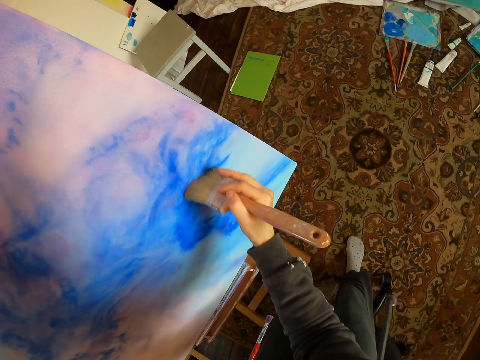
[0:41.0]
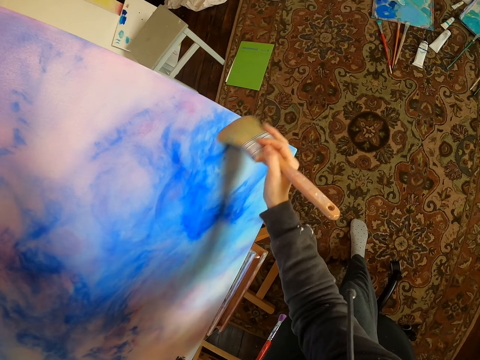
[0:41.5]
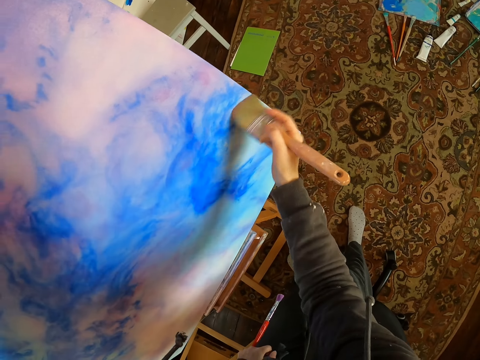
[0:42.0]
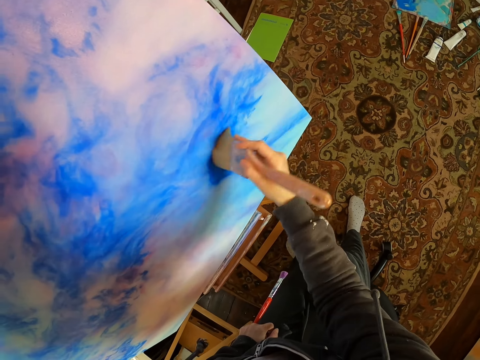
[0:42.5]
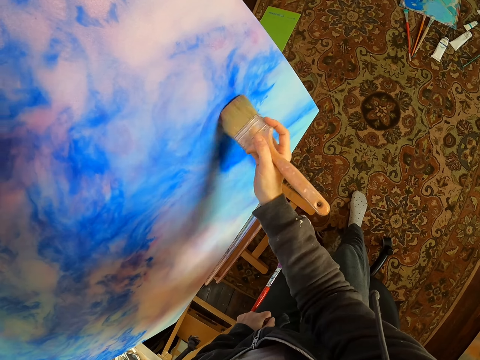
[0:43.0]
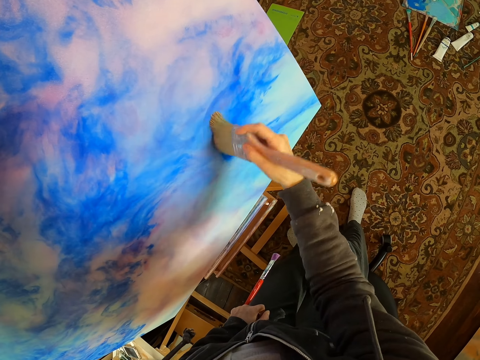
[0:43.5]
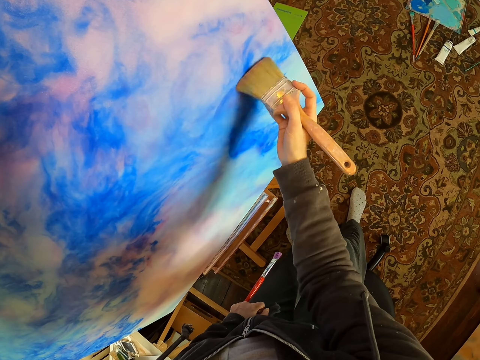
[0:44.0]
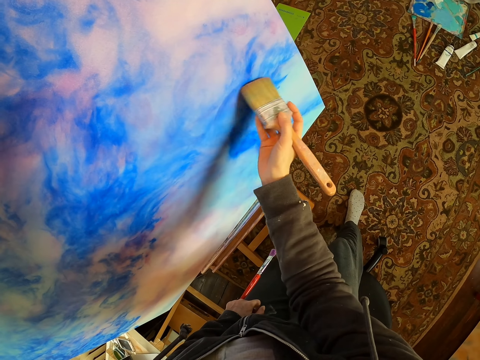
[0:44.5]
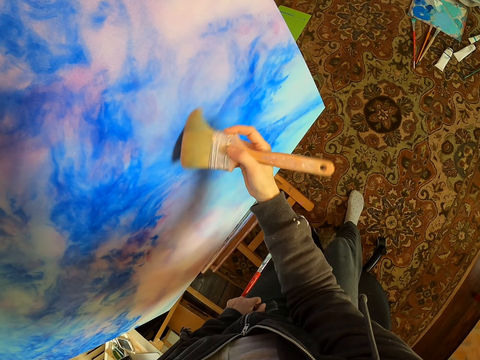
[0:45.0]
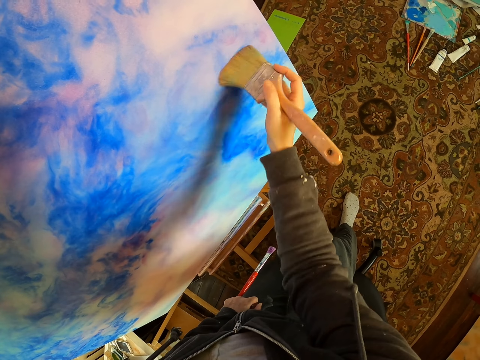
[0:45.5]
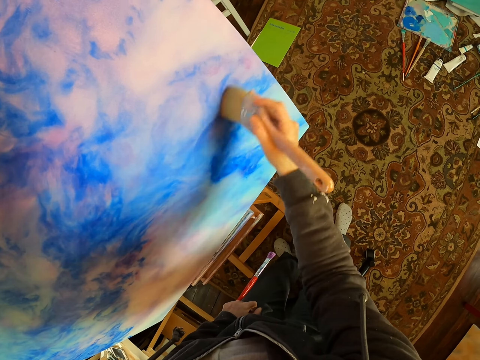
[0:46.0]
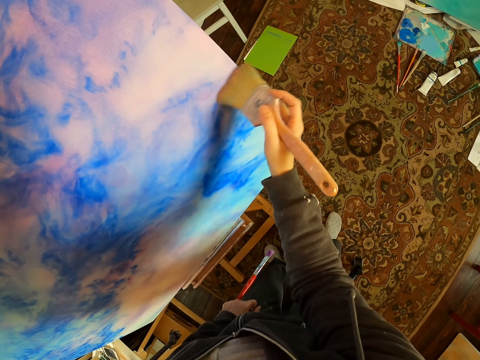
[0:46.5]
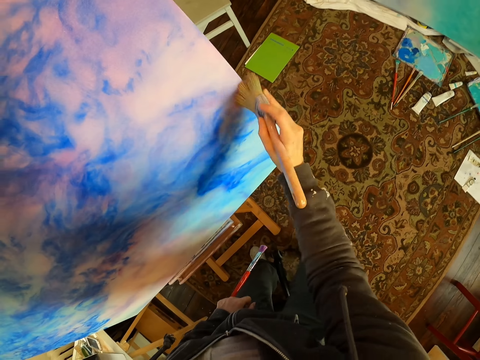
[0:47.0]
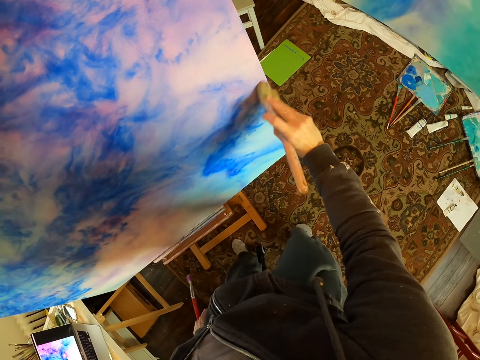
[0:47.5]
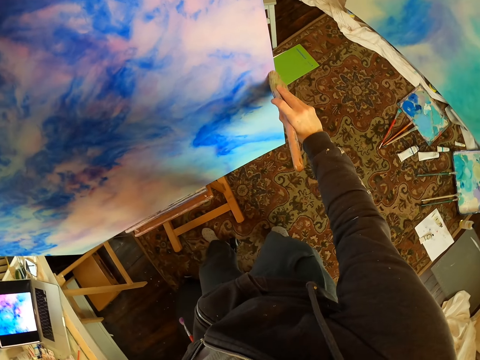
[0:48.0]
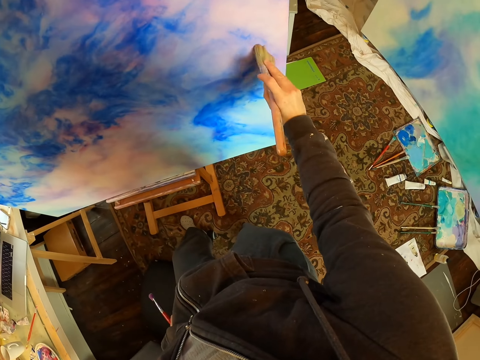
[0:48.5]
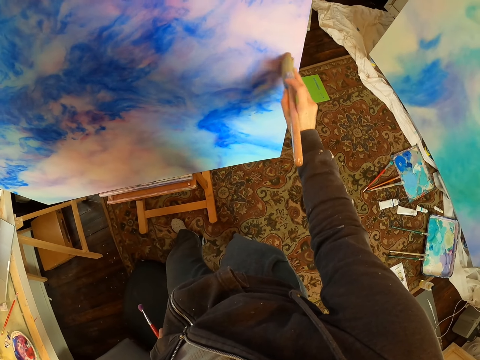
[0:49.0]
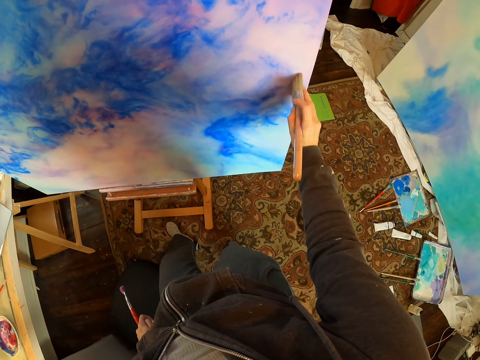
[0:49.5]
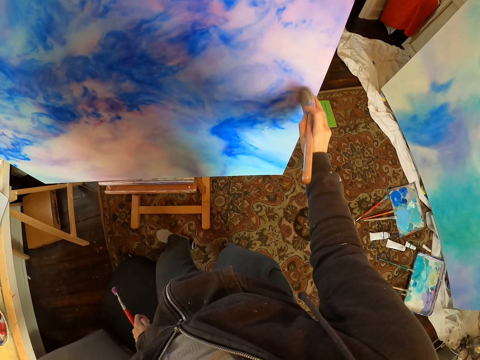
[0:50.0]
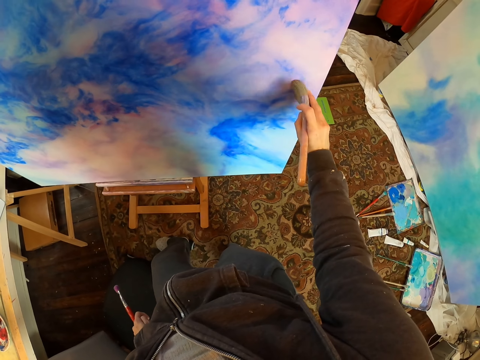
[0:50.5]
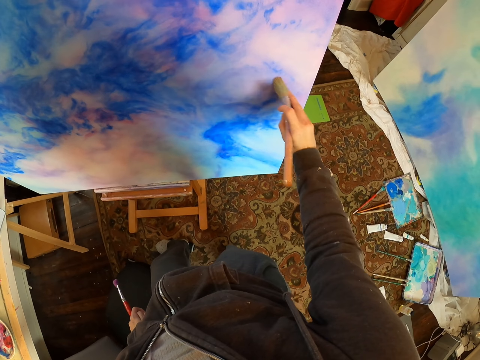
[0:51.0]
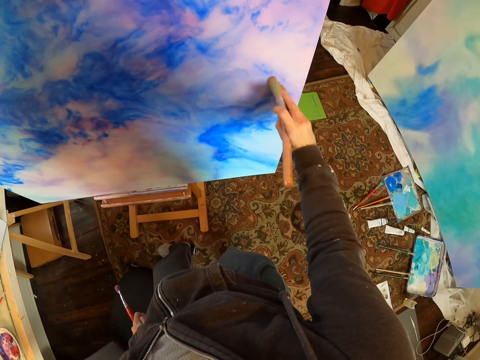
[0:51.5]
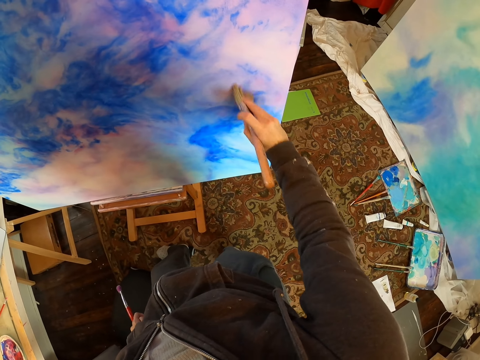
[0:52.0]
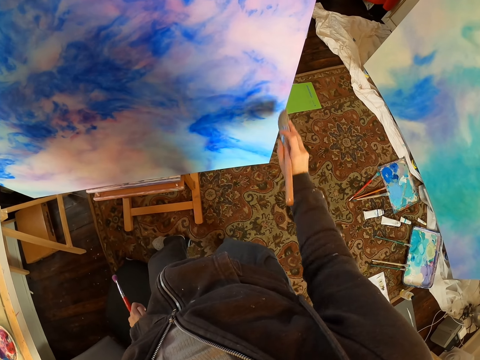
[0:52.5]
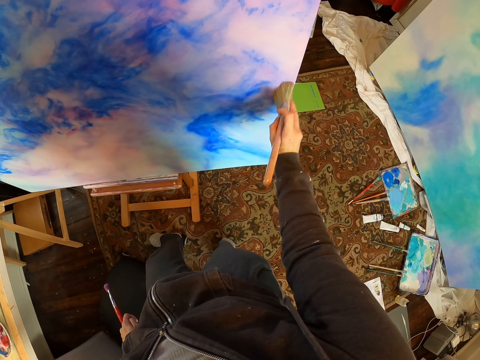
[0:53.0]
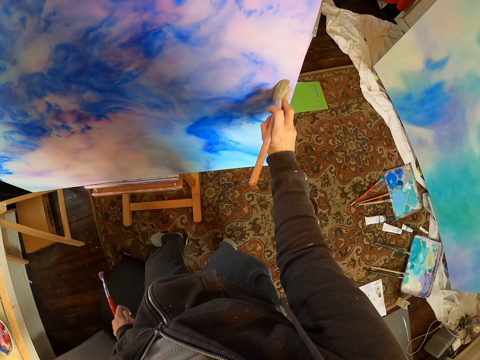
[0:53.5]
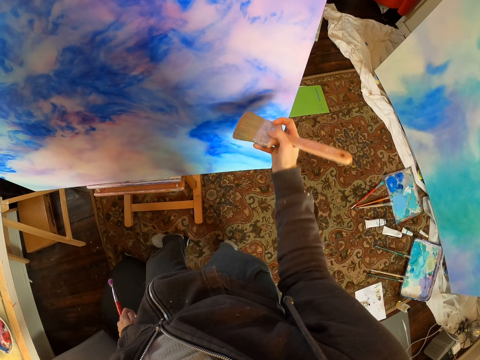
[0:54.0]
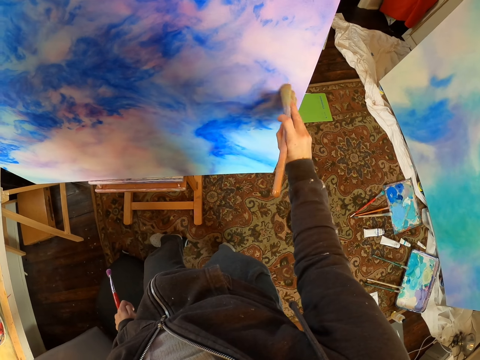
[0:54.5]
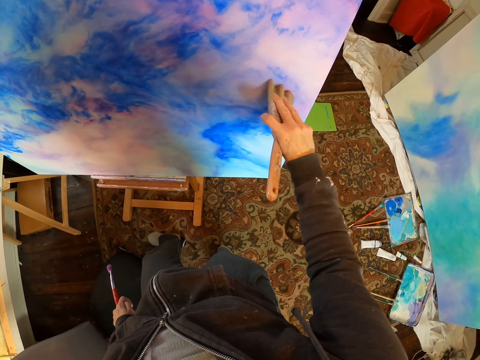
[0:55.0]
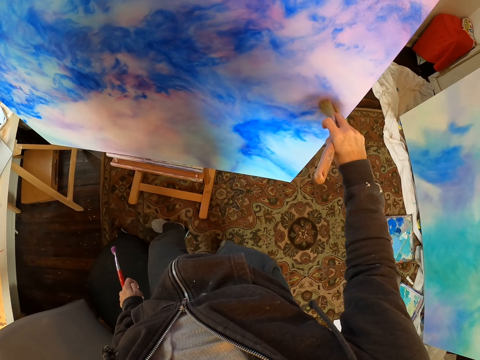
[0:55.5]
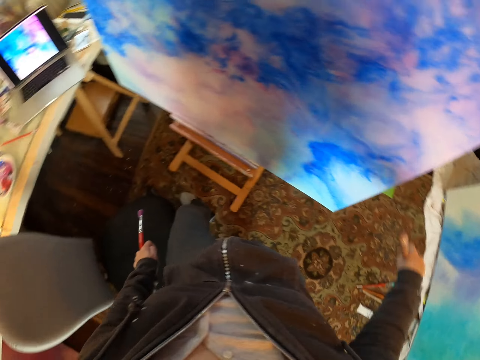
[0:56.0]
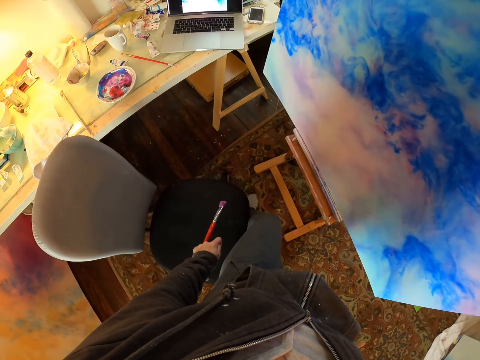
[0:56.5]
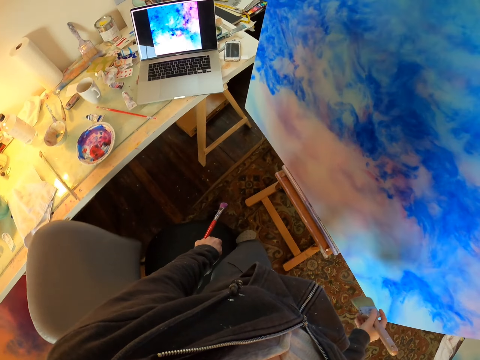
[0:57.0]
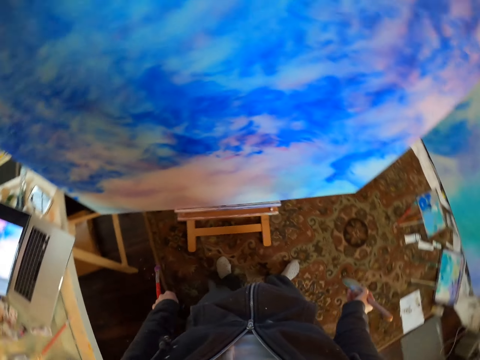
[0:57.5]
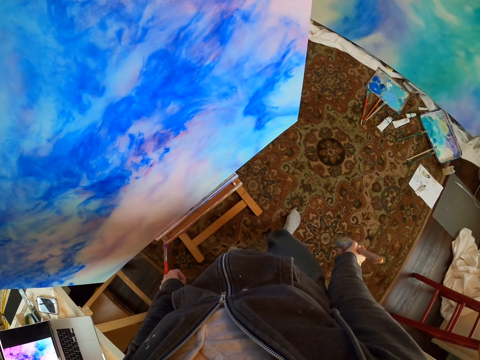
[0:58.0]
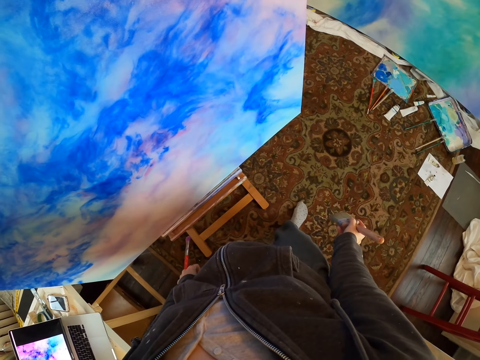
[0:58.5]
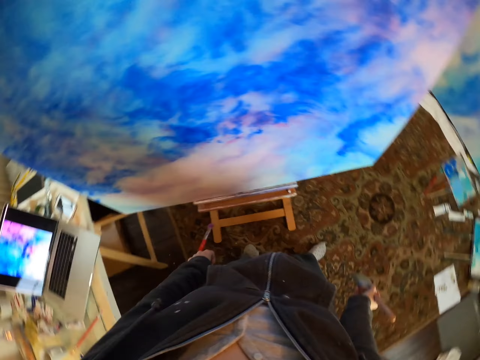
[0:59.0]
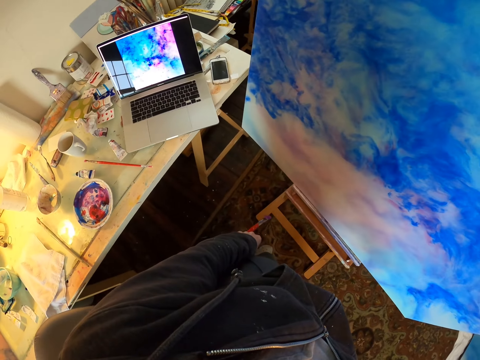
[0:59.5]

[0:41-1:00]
The camera wearer paints the canvas with a paintbrush. They wake from the chair. They turn towards the laptop. They look at the canvas.

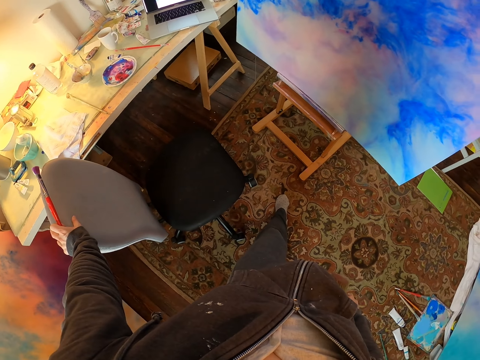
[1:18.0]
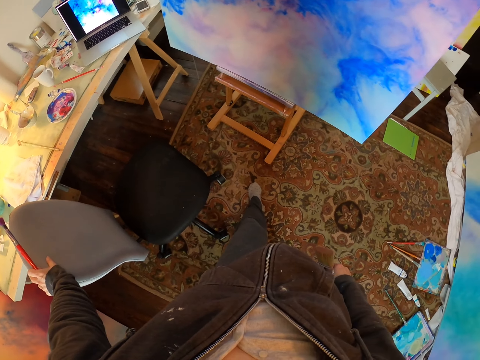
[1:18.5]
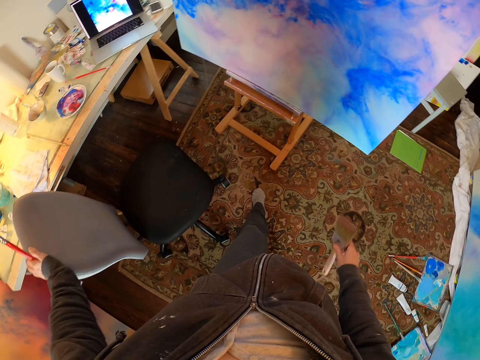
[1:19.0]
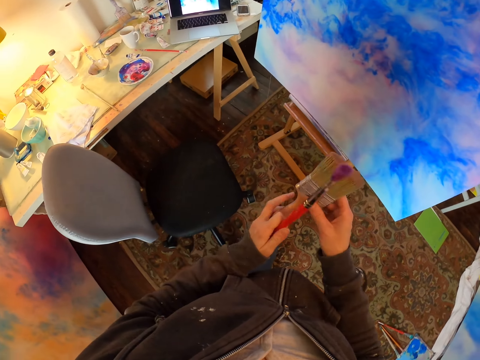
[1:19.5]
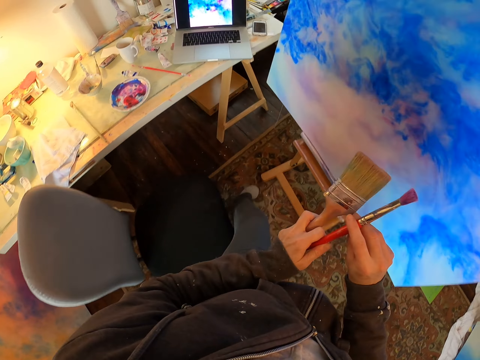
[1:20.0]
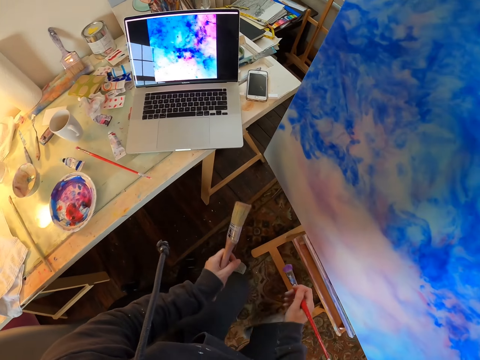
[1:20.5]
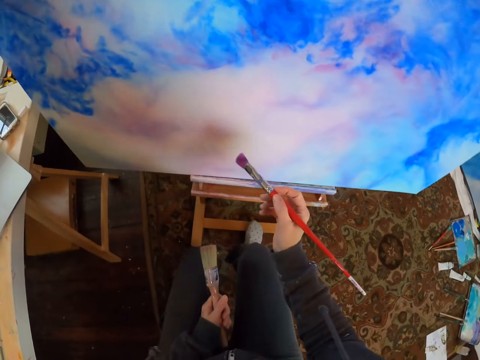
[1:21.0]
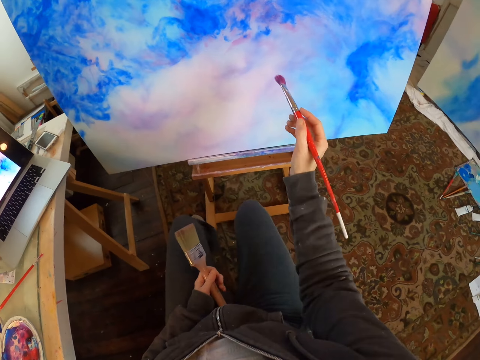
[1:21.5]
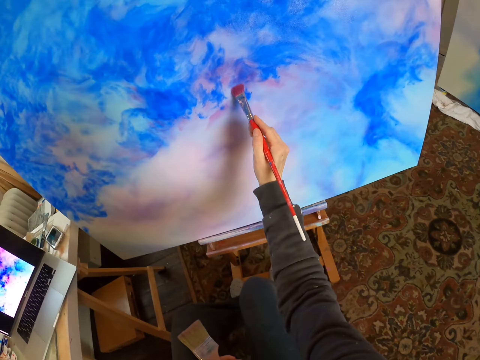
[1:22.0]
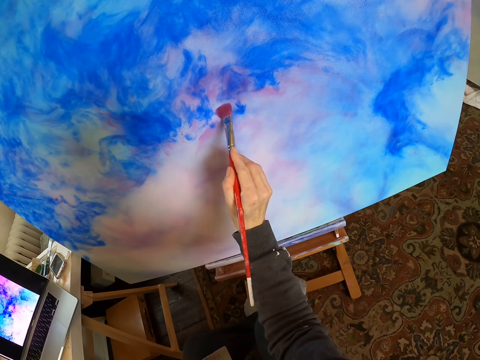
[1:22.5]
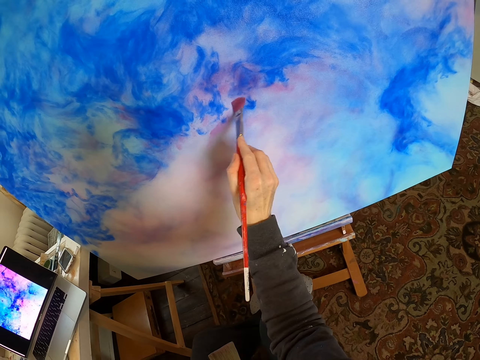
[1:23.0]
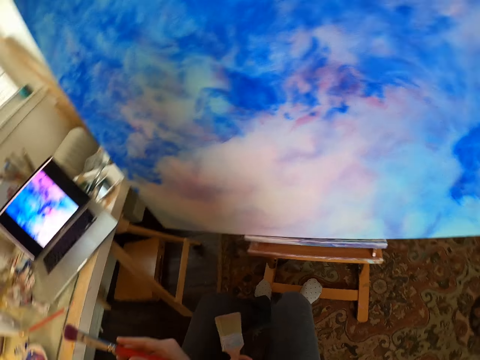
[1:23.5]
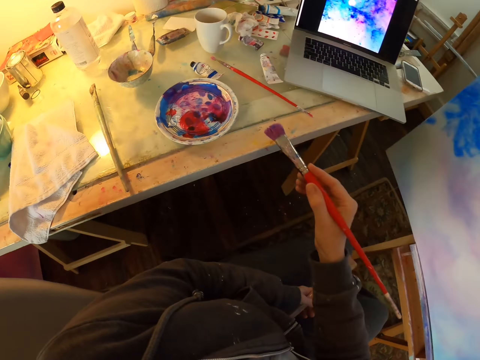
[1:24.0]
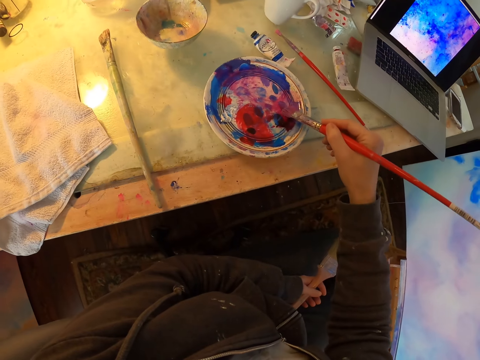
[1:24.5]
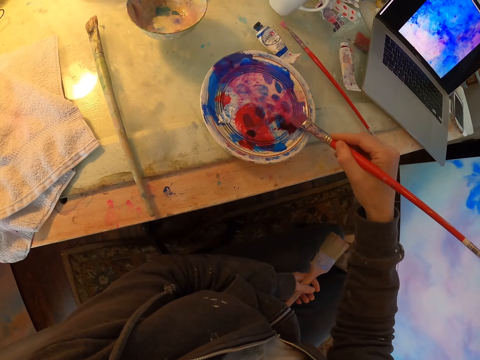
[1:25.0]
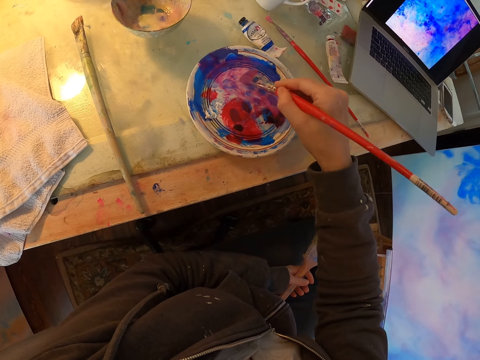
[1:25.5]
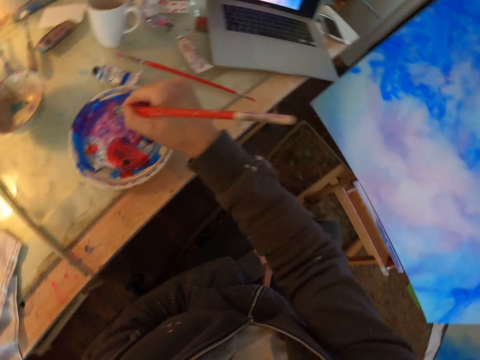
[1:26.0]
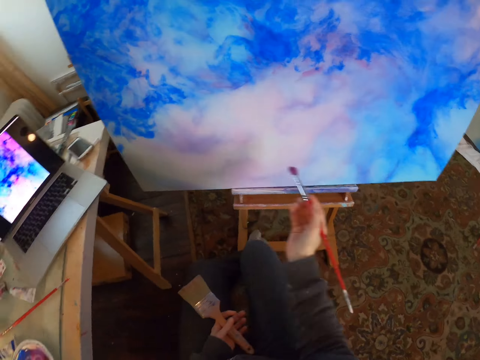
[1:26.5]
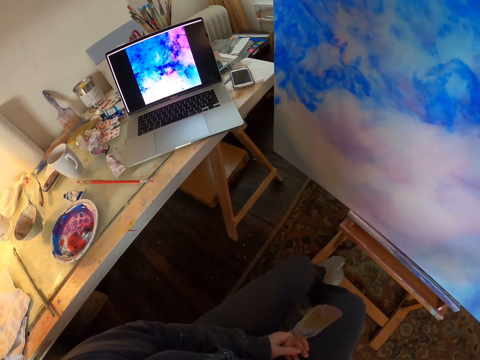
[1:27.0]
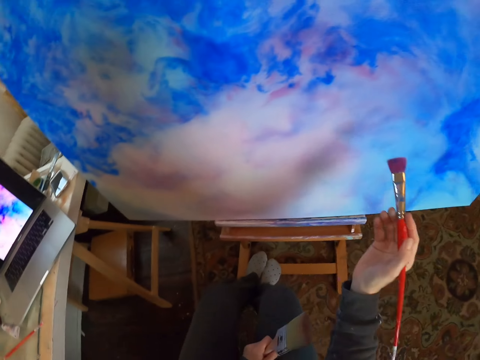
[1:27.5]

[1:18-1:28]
The camera wearer exchanges the paintbrush with the right hand. They sit on a chair. They paint the canvas with the paintbrush. They withdraw the paintbrush from the canvas. They scoop the paint from the paint bowl.
